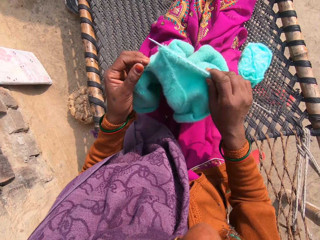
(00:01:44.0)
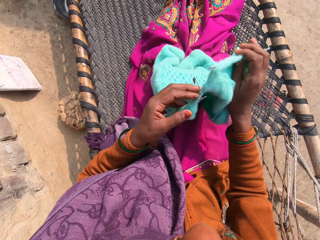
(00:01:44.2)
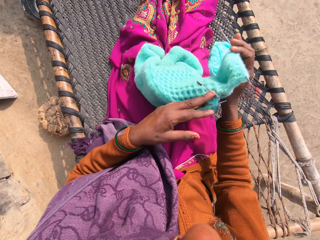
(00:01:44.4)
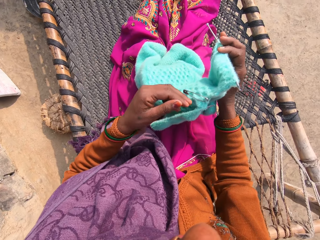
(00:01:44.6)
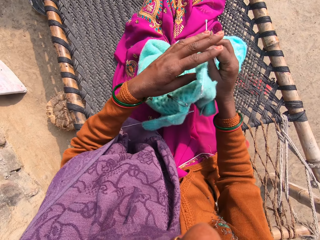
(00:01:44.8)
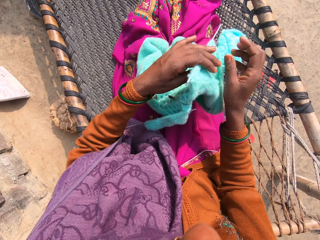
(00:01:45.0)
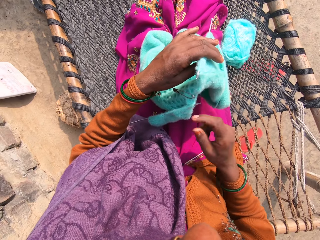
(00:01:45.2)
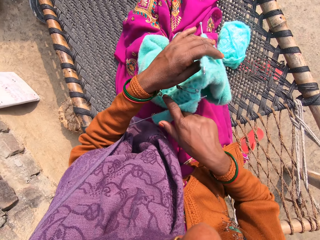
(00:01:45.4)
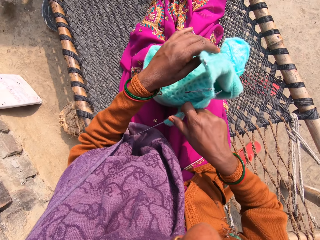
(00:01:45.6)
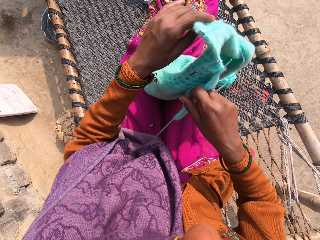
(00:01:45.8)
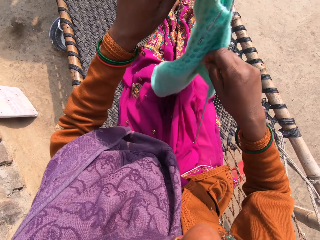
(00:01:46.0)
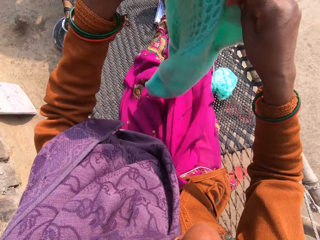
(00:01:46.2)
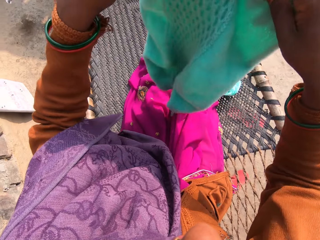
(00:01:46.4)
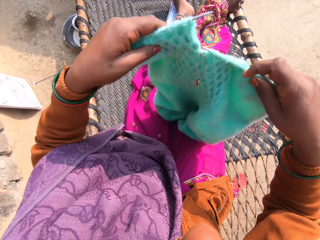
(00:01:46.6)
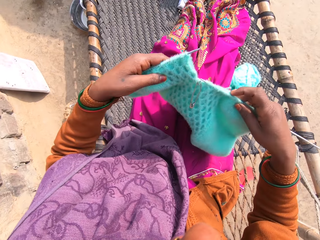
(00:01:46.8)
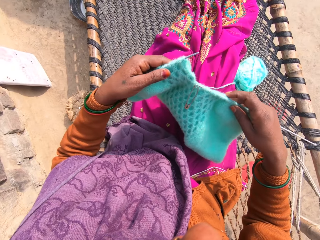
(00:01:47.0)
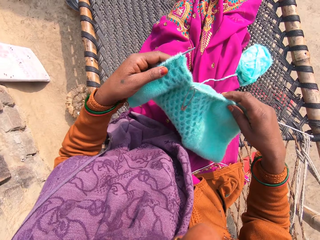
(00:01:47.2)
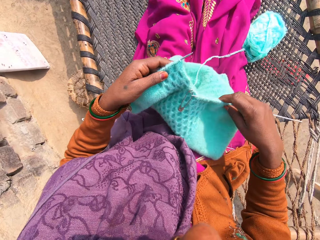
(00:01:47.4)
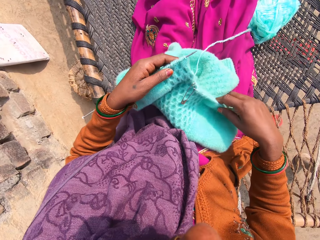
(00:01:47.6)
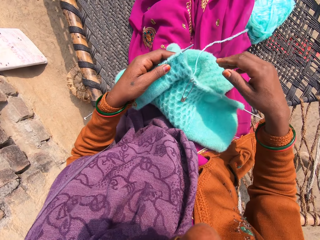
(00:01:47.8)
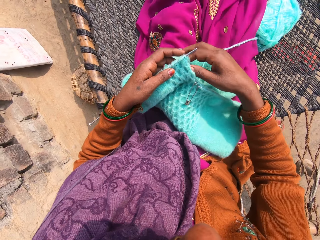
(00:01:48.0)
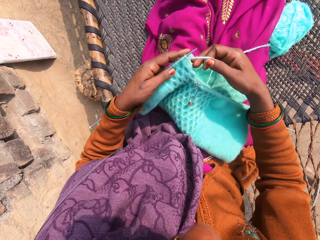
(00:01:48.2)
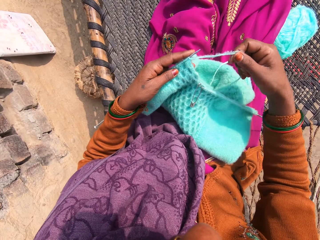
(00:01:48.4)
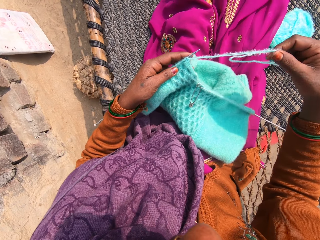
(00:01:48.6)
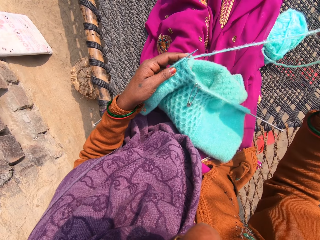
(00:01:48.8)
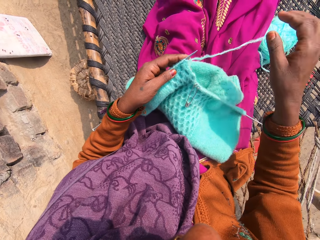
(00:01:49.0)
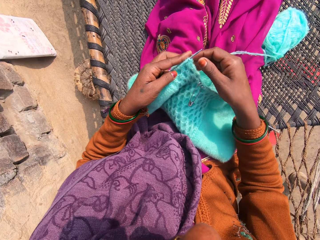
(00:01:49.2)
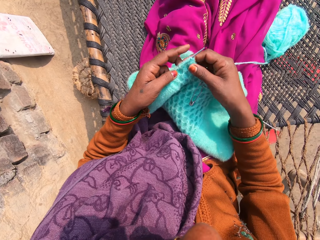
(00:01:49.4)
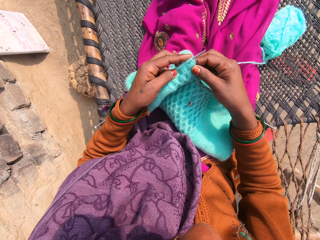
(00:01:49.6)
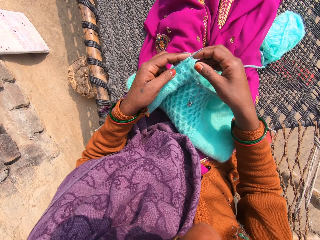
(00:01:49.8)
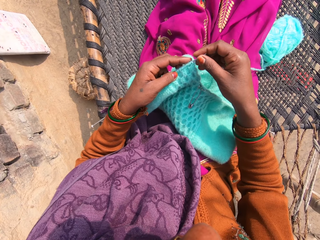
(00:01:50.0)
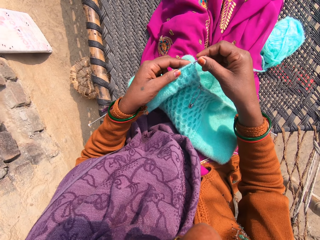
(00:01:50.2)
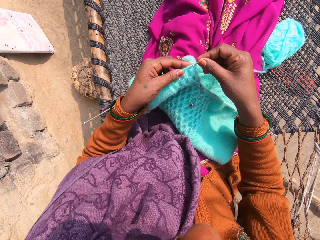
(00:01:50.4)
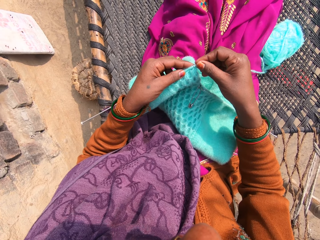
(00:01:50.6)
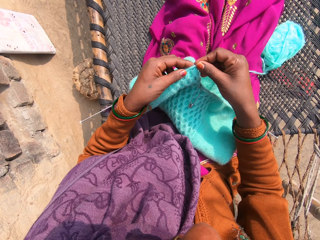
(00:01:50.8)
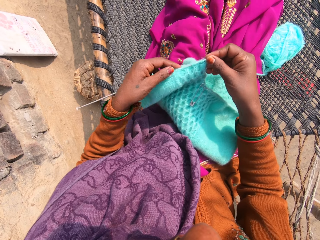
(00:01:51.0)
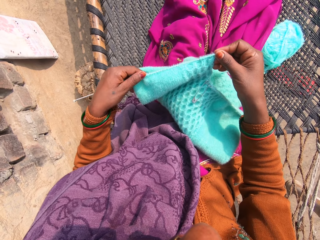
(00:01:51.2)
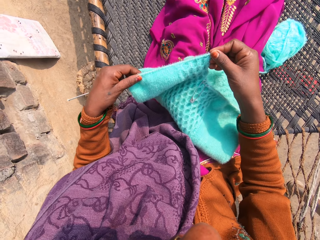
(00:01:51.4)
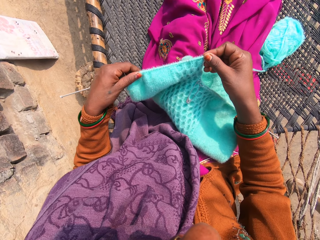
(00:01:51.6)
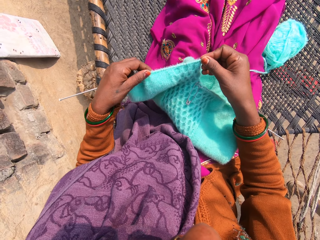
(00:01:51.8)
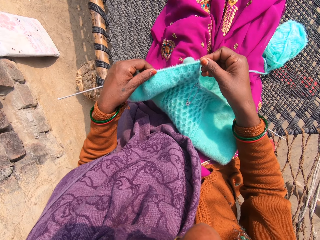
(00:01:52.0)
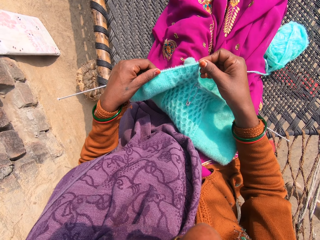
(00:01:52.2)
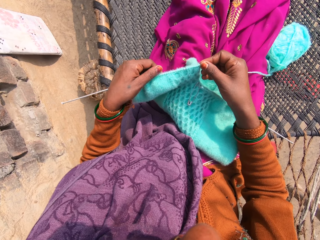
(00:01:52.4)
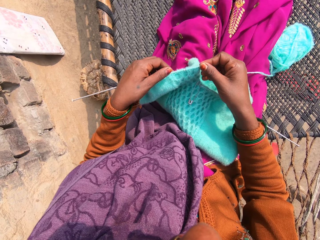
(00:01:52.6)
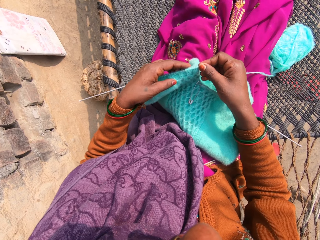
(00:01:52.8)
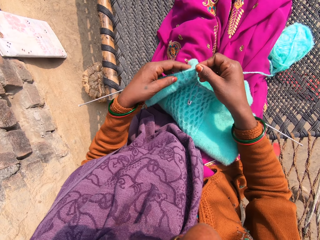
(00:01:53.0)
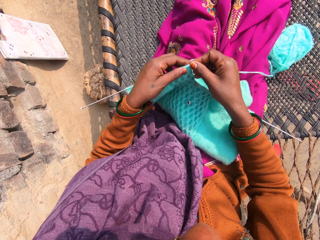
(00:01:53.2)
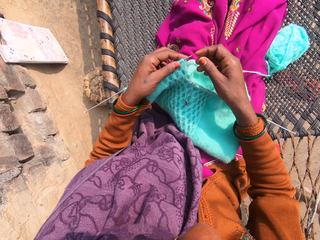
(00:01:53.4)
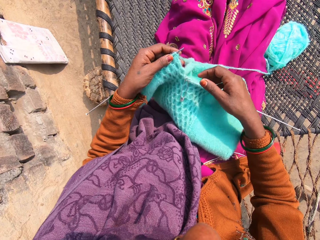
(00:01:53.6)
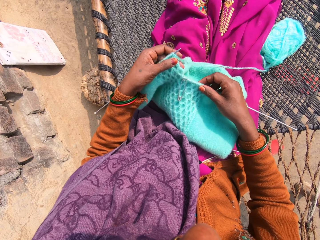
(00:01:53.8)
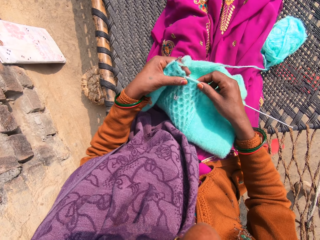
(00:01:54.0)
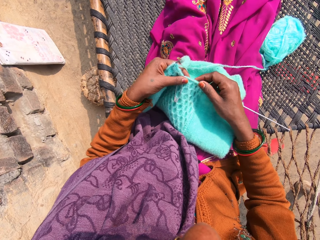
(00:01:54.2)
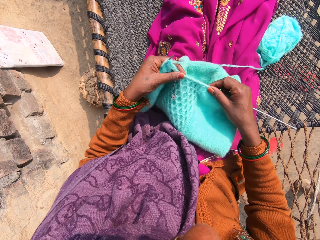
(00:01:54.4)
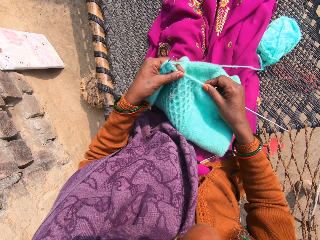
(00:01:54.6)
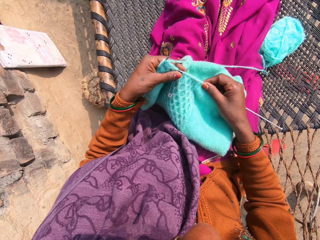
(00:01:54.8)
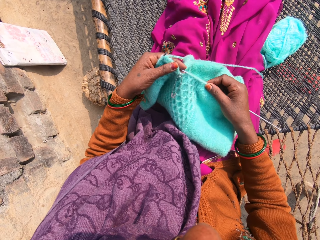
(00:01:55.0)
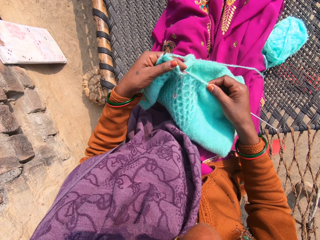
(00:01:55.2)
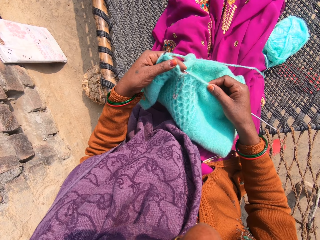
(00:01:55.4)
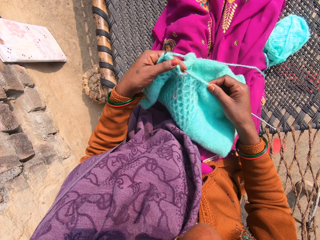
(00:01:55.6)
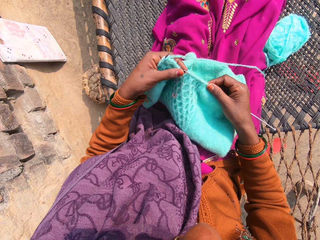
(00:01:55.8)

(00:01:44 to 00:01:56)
The camera wearer turns over the piece of garment. She draws the yarn with her right hand. She holds the knitting thread with the right hand. She adjusts the knitting pins and the piece of garment with her hands. She moves the crochet with the right hand.

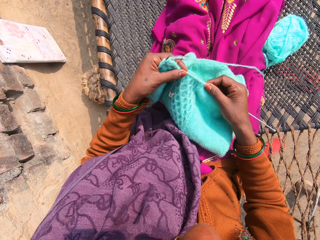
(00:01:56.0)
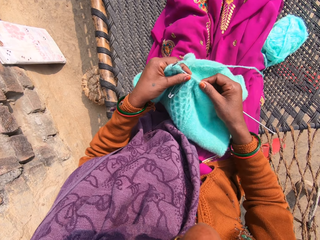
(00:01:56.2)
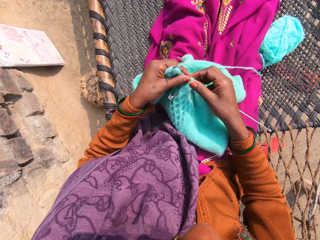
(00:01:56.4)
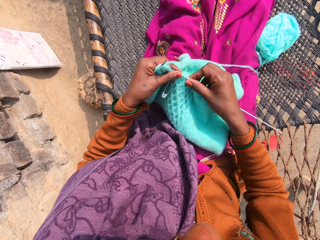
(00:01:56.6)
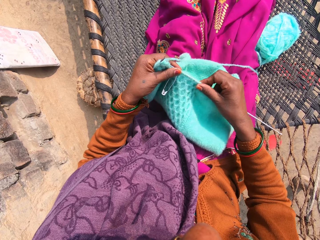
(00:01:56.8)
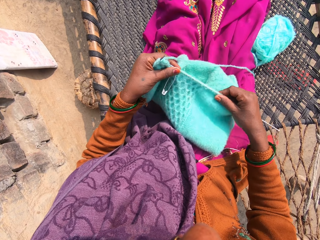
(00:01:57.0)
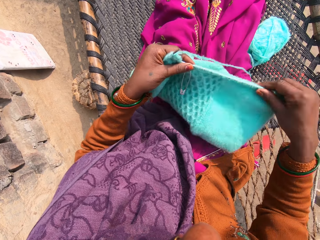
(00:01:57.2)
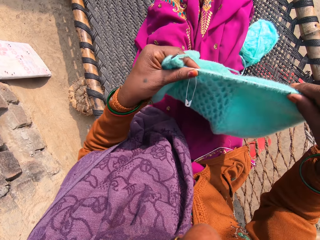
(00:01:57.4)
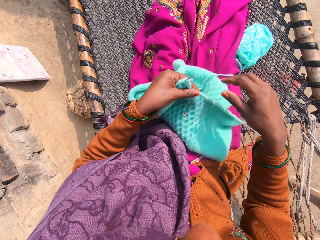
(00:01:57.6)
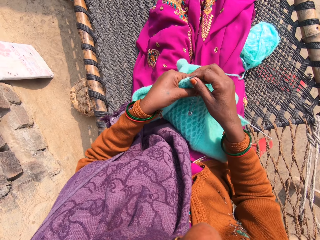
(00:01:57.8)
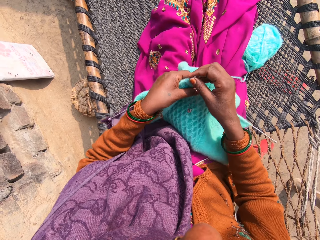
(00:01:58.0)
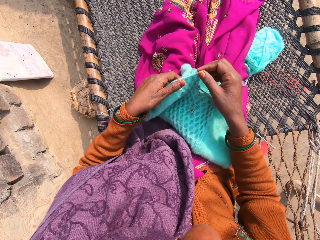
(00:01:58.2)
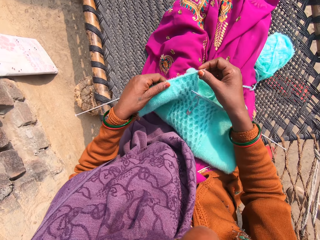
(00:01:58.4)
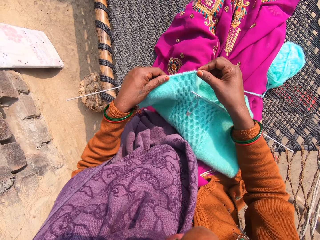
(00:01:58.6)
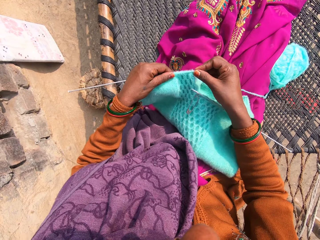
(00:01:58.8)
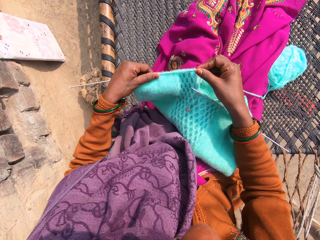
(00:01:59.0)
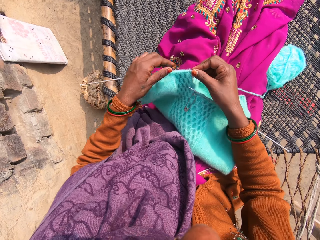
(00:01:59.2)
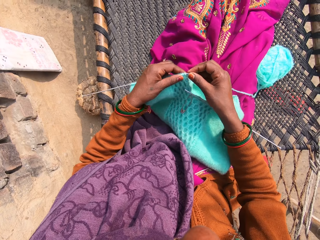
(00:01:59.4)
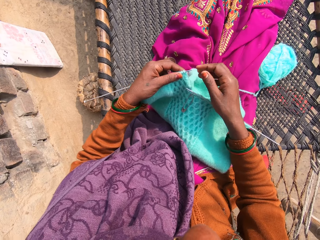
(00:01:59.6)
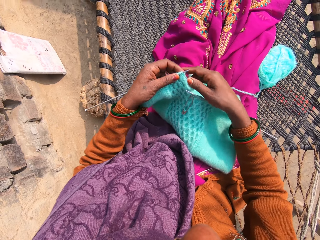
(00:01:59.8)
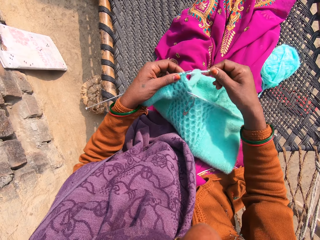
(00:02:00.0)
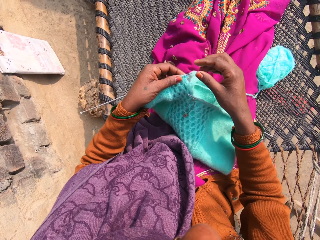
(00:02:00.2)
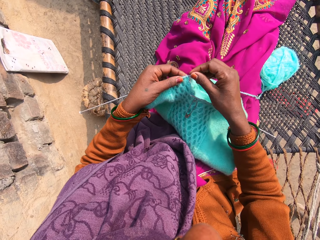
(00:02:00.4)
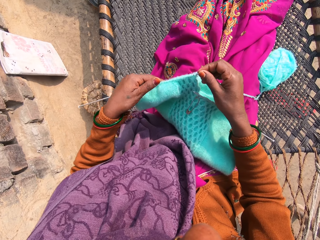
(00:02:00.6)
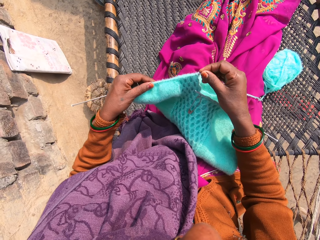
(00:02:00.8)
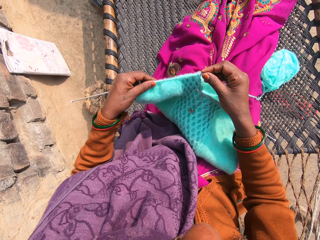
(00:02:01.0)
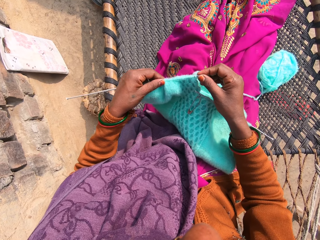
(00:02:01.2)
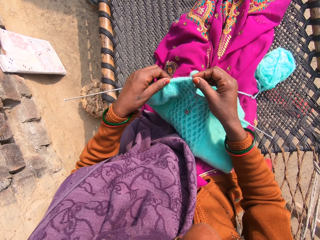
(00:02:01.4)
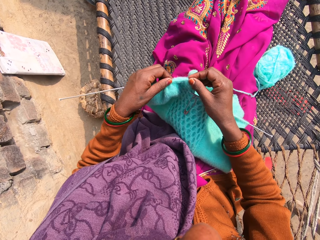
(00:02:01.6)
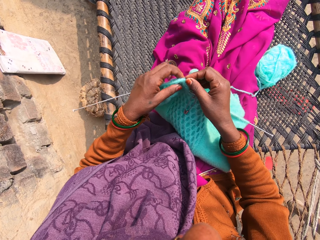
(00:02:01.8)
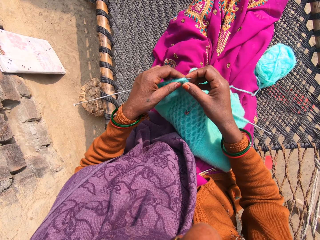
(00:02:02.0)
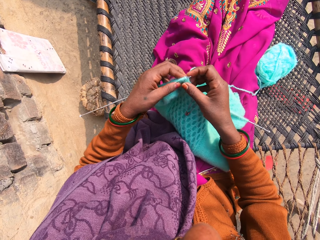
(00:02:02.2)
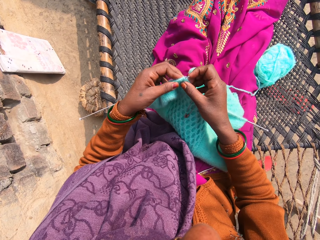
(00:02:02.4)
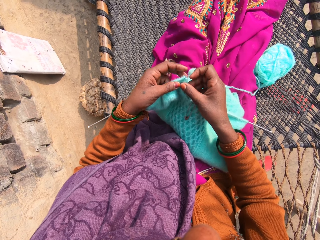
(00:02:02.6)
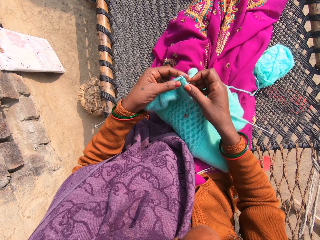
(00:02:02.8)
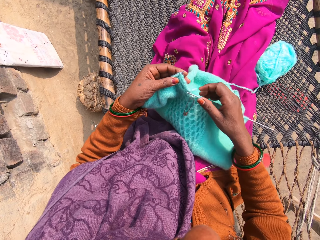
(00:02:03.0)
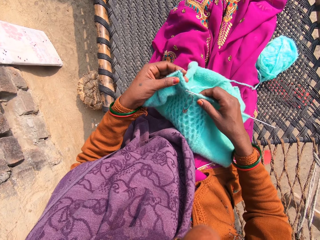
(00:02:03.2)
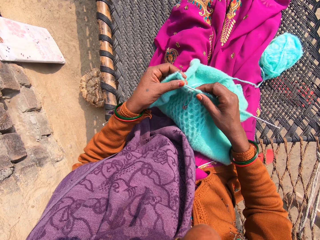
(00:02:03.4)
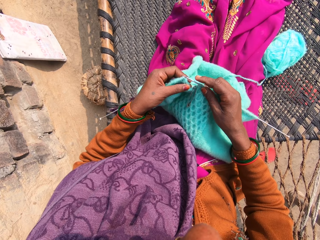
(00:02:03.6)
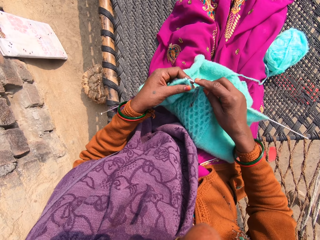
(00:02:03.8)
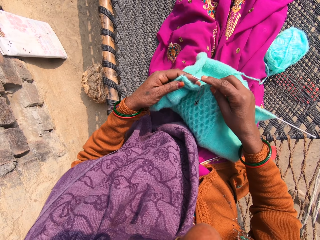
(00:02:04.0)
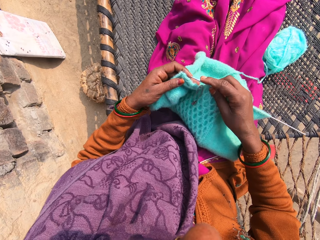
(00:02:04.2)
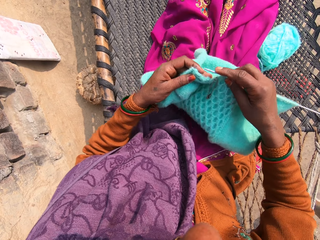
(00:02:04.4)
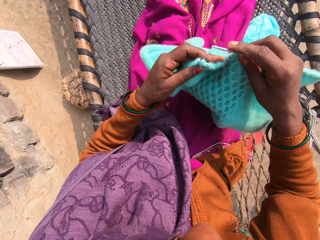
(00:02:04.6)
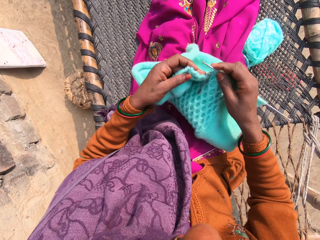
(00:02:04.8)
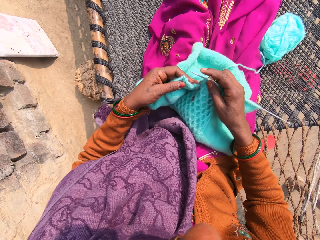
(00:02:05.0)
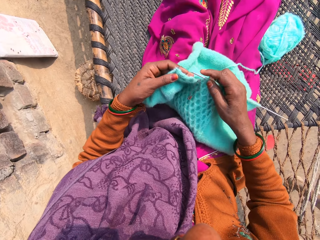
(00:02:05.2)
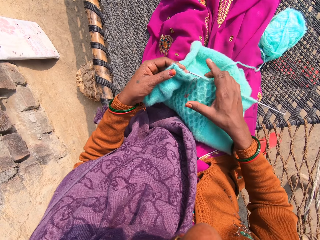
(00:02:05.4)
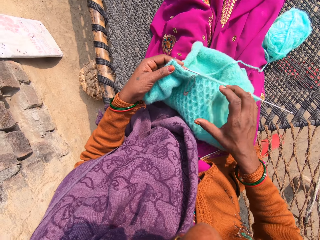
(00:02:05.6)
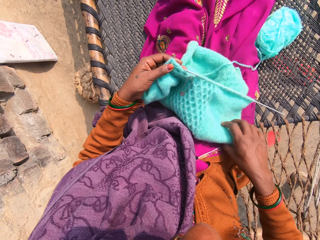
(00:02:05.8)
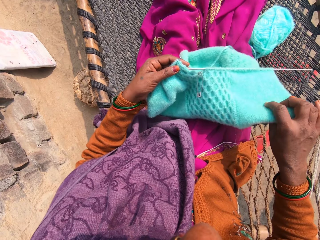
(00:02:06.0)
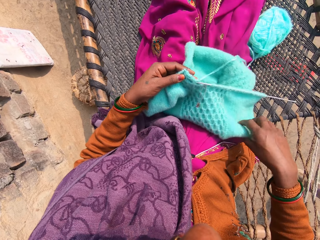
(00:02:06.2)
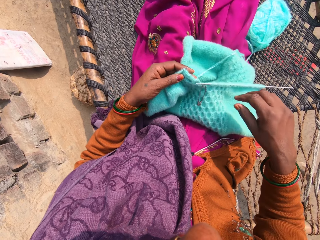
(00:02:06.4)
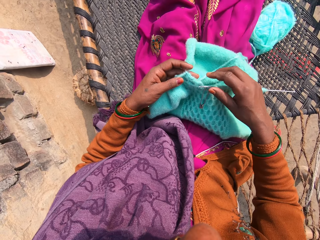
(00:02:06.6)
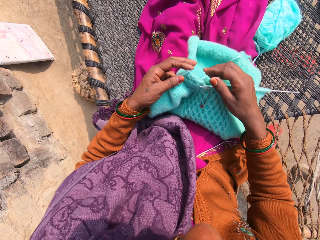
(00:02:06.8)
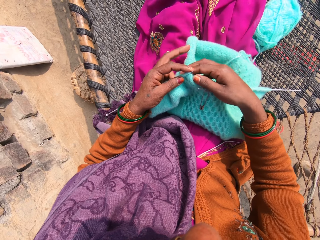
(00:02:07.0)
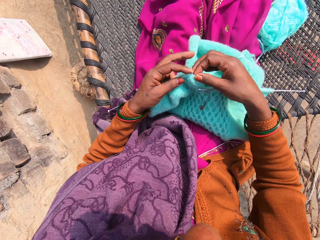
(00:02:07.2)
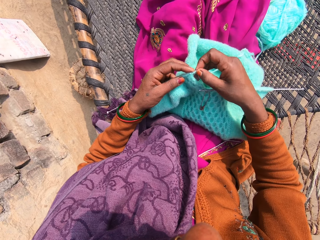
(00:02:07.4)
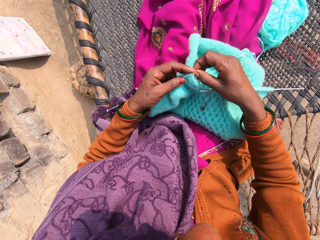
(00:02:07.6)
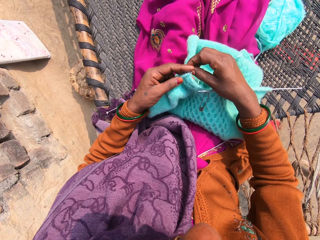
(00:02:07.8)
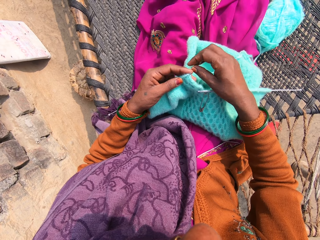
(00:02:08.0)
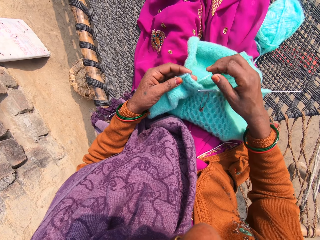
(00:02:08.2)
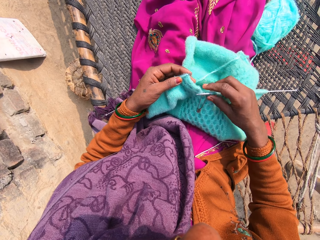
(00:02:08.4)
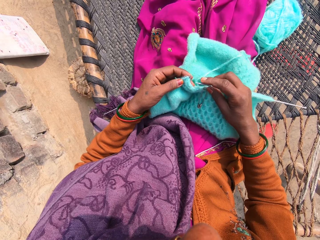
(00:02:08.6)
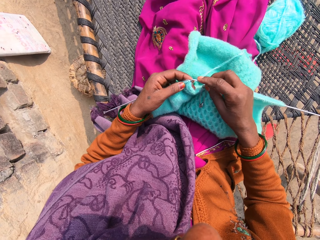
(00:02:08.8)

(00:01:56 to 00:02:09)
The camera wearer straightens the sweater.
